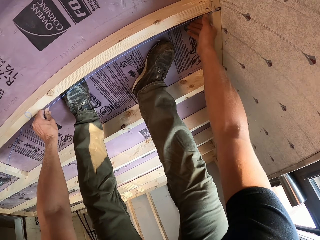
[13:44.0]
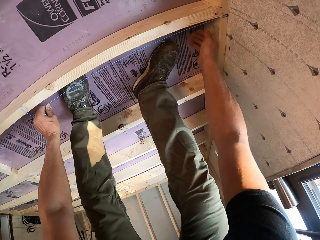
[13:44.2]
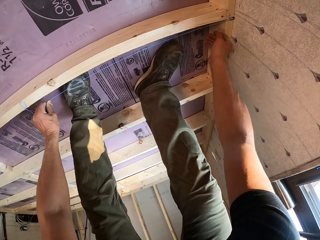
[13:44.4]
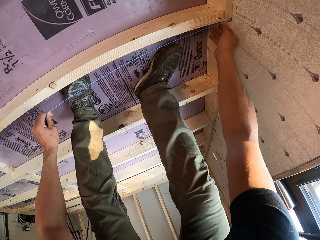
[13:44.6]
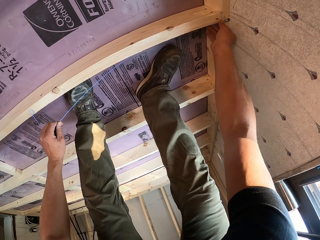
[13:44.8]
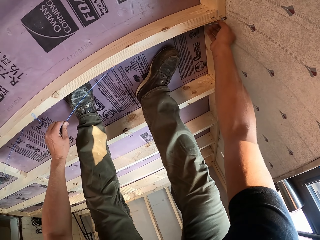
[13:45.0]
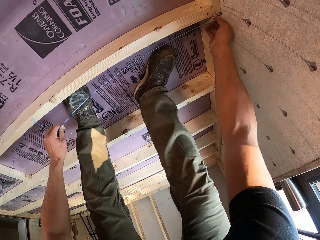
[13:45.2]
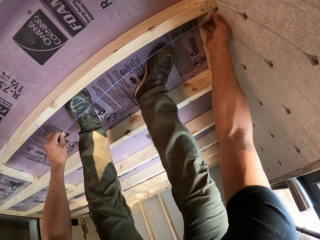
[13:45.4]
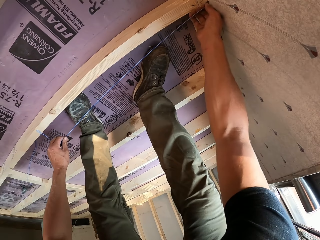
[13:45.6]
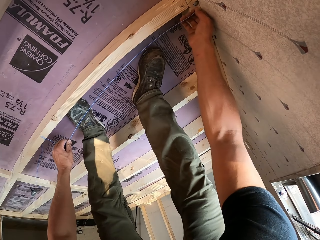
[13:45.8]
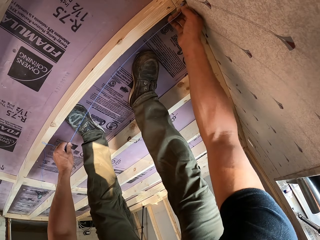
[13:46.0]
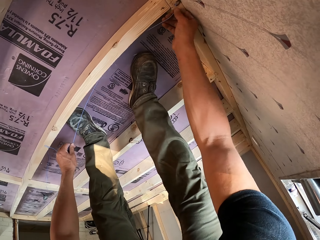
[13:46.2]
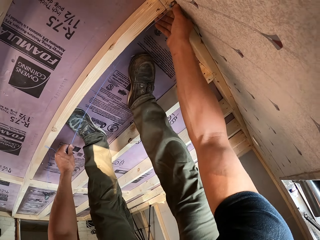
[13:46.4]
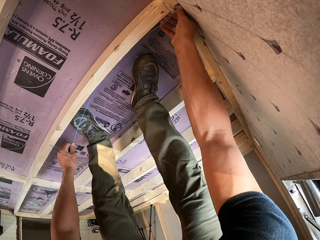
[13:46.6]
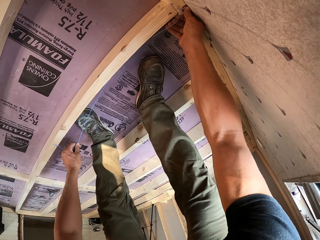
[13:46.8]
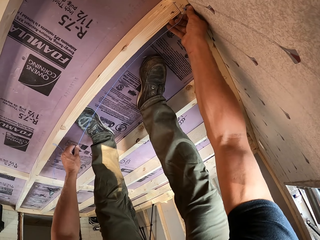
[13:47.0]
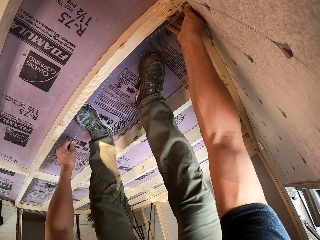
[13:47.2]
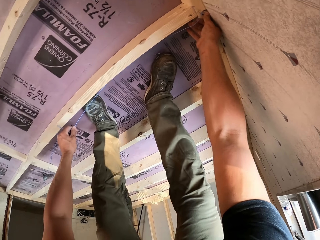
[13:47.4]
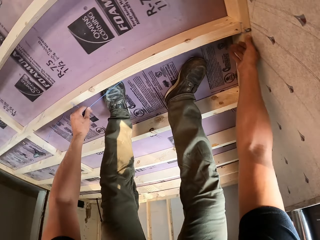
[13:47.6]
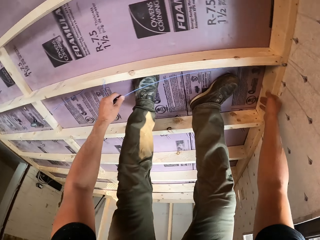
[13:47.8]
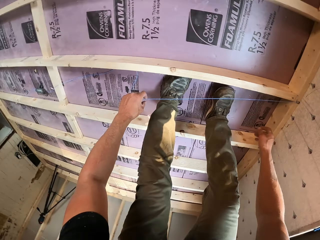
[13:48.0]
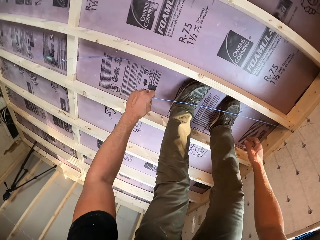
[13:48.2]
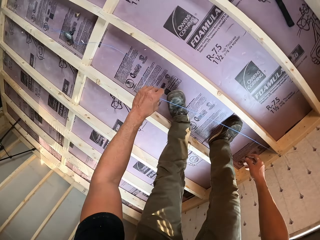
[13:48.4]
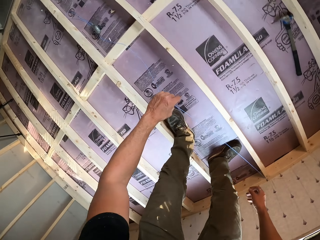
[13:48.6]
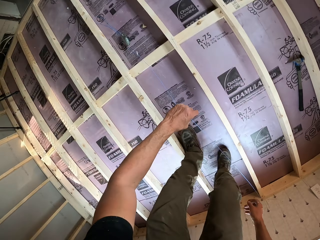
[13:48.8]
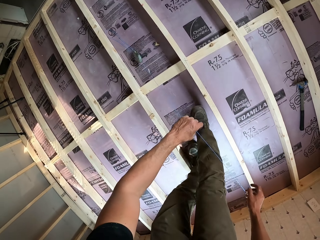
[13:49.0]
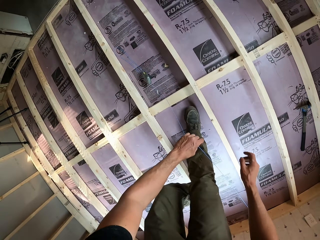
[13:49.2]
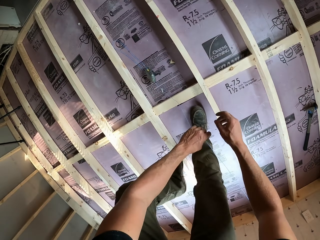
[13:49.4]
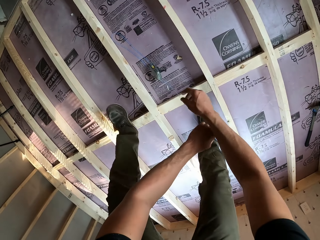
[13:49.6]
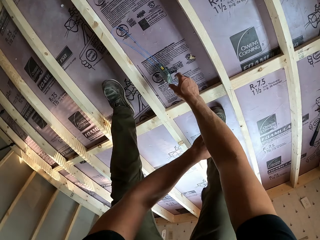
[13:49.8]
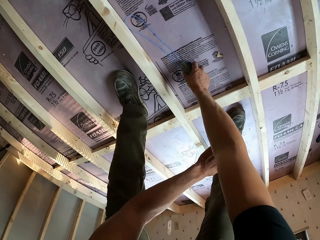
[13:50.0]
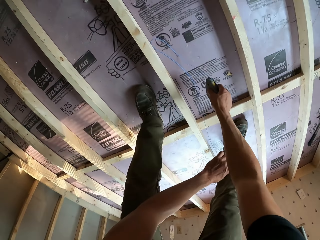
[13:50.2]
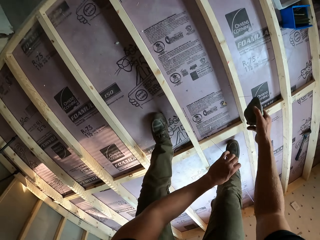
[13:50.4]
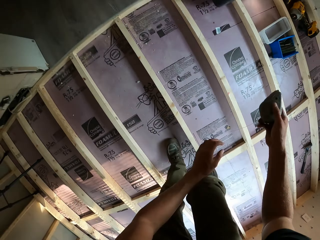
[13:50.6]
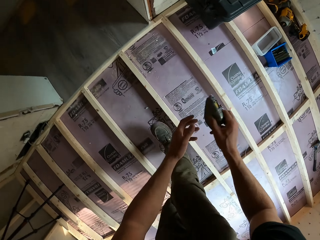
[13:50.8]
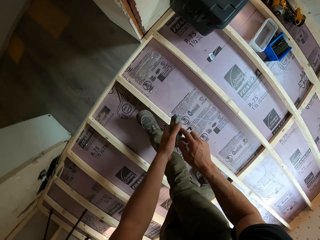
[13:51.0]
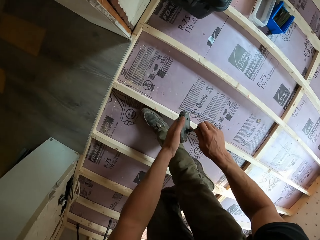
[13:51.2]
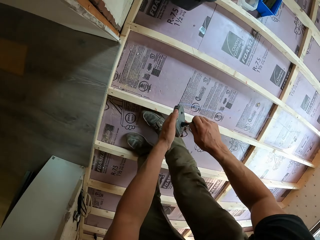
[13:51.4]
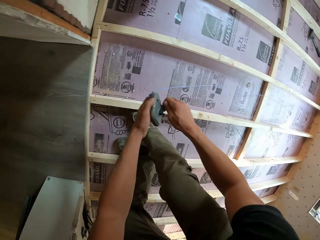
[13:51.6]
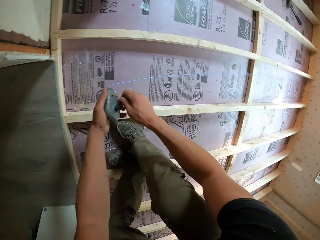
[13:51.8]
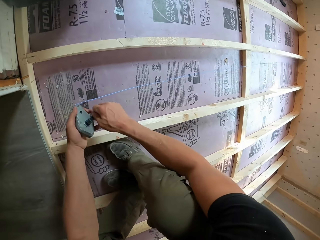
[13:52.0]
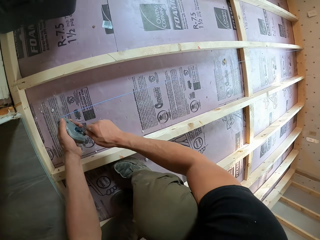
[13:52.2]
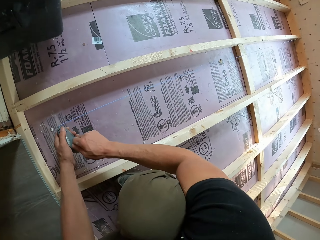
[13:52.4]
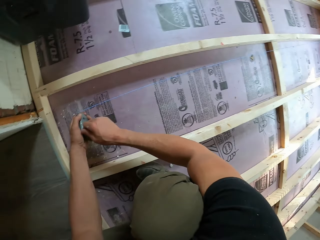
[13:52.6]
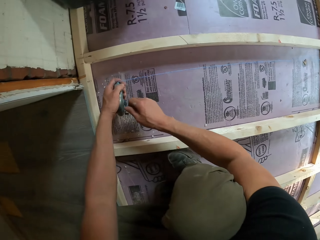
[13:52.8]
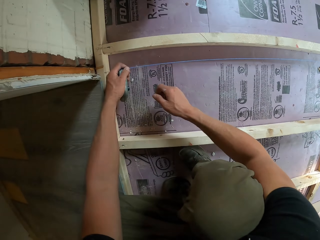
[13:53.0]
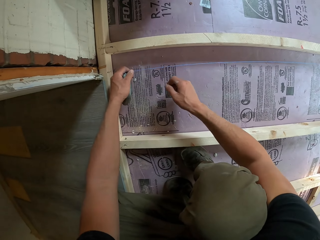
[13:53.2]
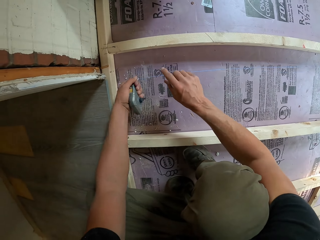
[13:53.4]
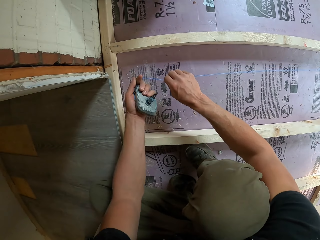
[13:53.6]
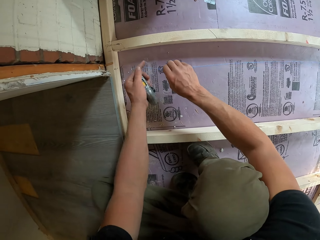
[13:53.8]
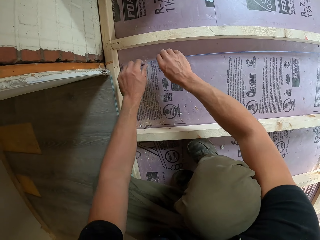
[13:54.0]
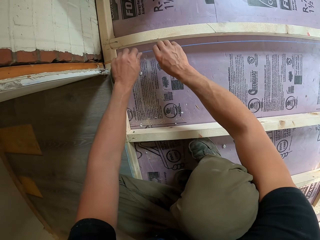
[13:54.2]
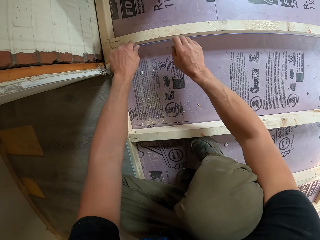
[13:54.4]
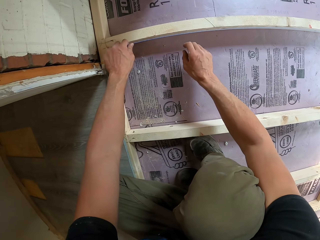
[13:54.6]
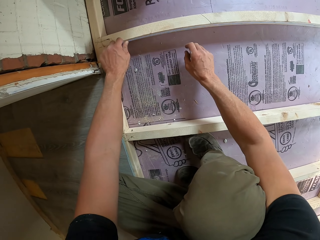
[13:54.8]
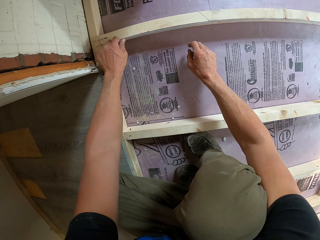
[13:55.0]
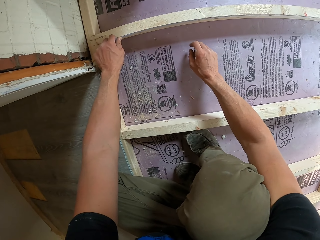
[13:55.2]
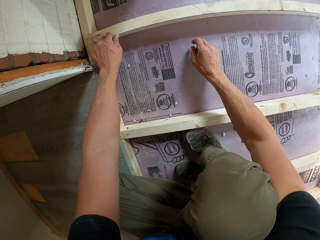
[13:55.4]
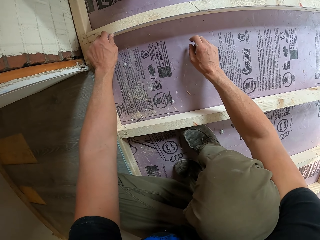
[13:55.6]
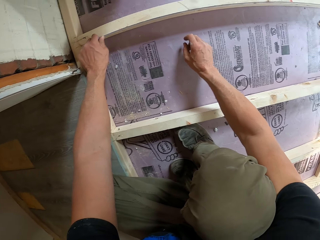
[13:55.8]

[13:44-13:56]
The camera wearer measures the timber with a measuring rope-marker Sola.

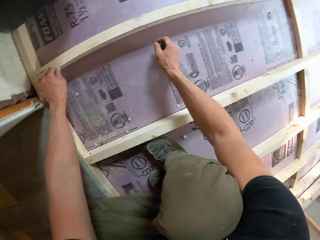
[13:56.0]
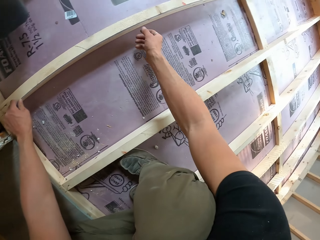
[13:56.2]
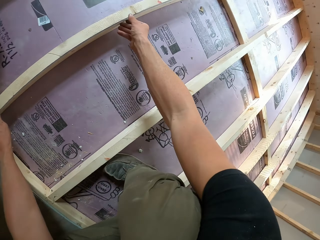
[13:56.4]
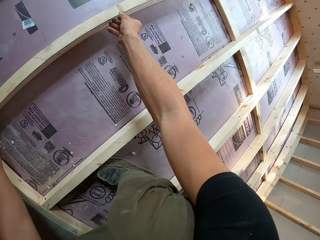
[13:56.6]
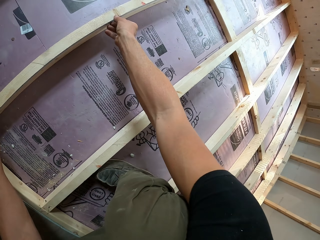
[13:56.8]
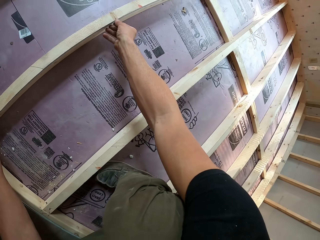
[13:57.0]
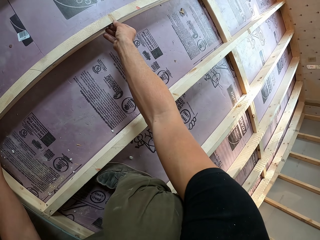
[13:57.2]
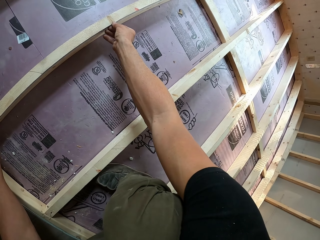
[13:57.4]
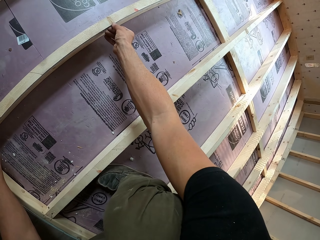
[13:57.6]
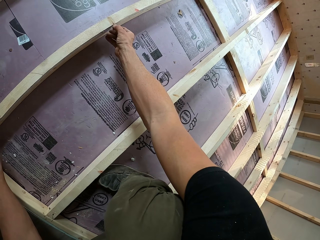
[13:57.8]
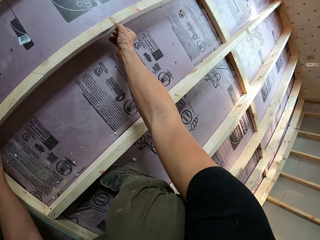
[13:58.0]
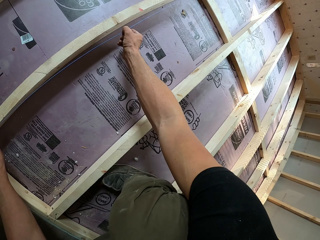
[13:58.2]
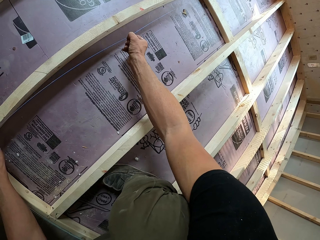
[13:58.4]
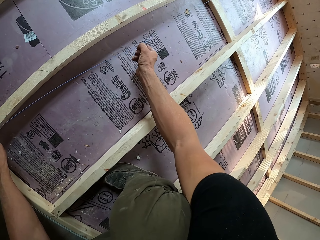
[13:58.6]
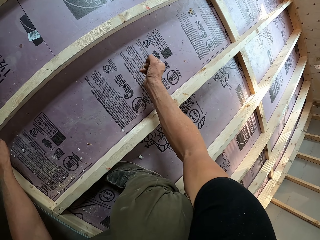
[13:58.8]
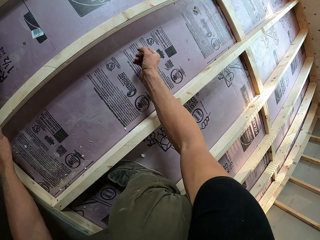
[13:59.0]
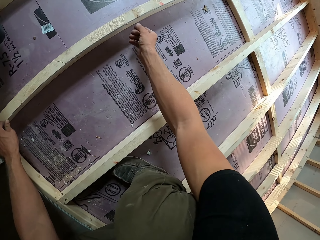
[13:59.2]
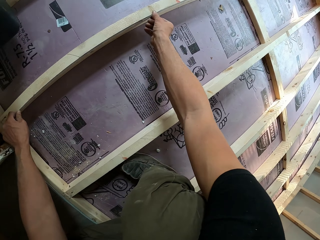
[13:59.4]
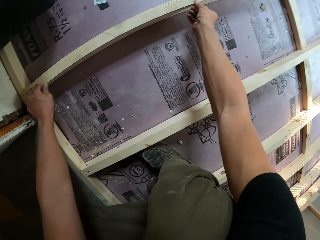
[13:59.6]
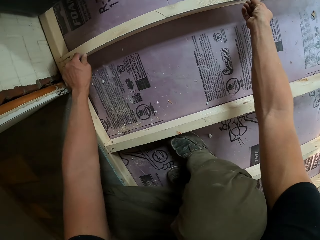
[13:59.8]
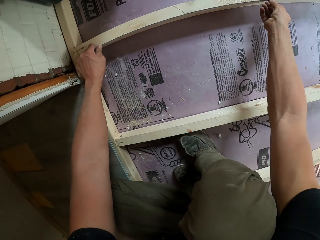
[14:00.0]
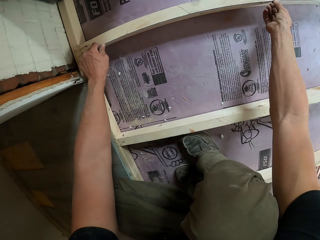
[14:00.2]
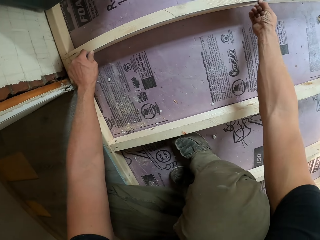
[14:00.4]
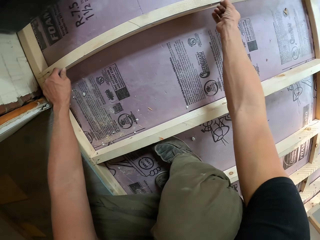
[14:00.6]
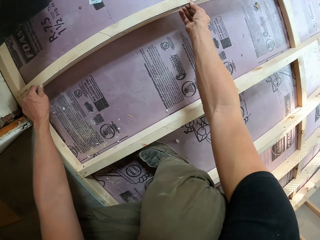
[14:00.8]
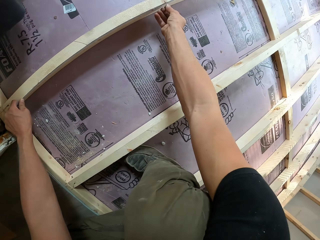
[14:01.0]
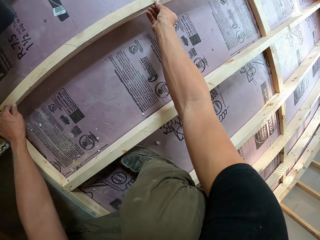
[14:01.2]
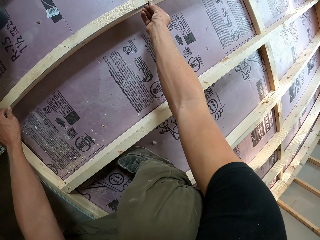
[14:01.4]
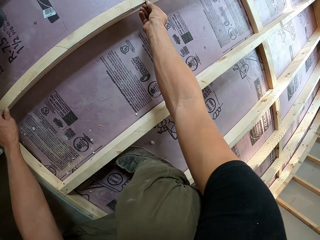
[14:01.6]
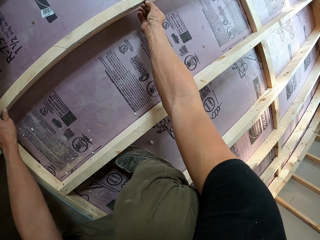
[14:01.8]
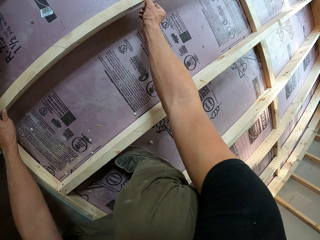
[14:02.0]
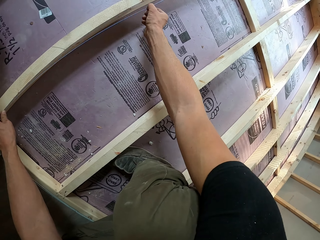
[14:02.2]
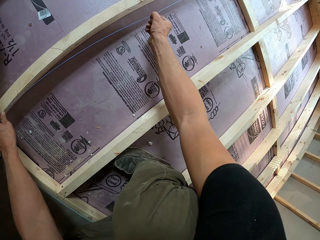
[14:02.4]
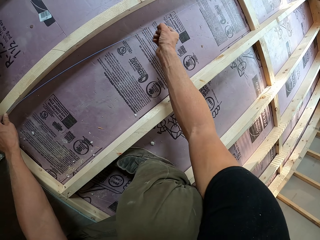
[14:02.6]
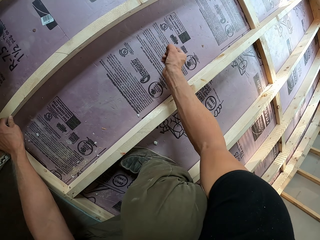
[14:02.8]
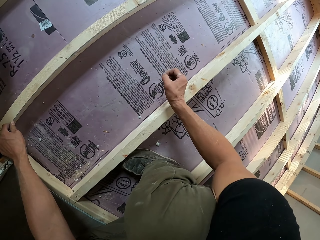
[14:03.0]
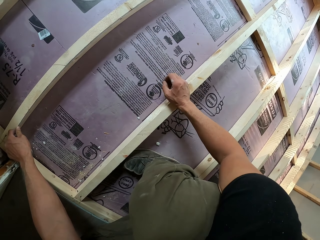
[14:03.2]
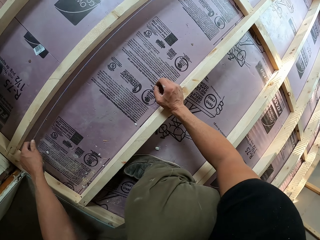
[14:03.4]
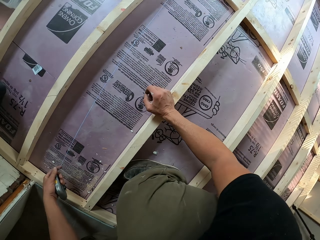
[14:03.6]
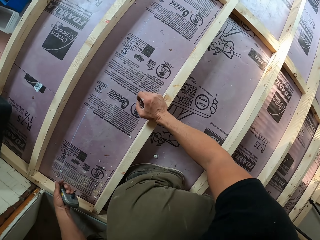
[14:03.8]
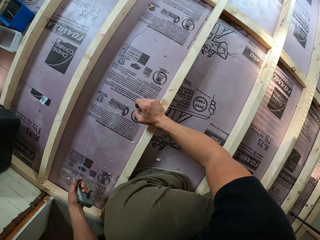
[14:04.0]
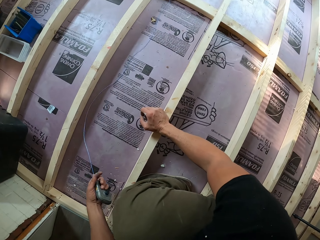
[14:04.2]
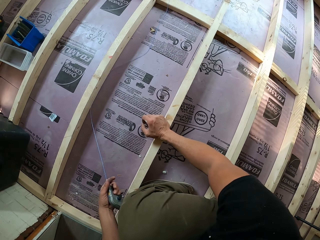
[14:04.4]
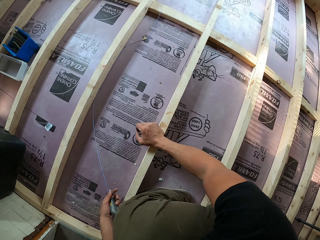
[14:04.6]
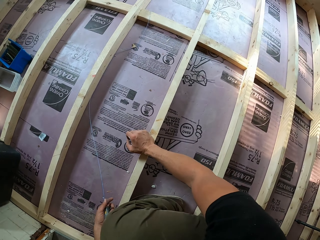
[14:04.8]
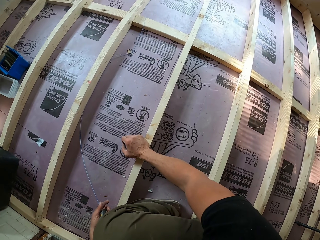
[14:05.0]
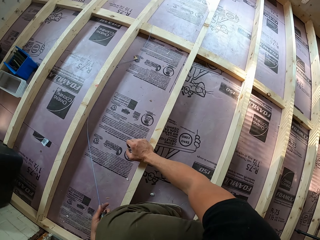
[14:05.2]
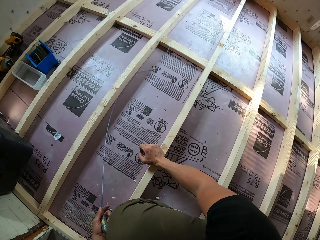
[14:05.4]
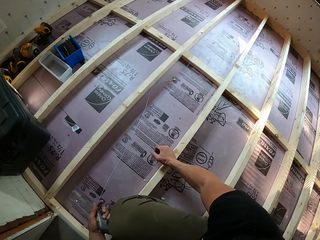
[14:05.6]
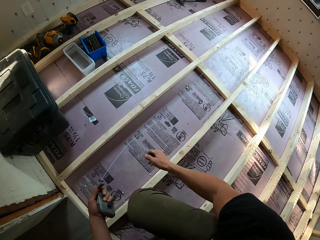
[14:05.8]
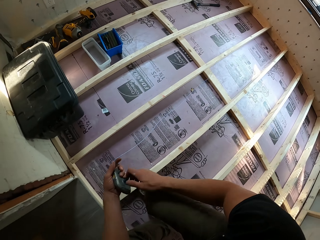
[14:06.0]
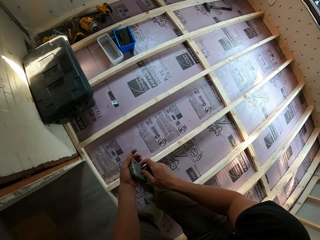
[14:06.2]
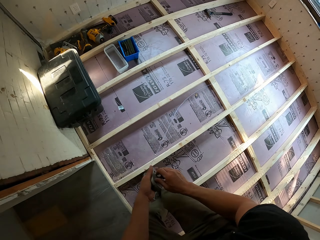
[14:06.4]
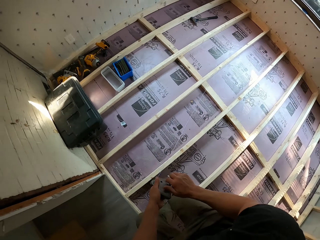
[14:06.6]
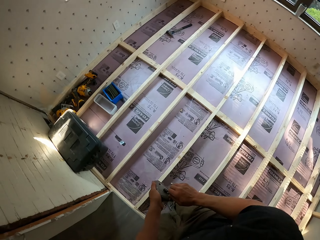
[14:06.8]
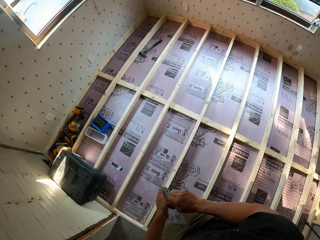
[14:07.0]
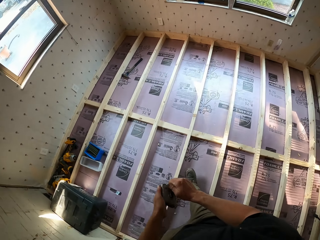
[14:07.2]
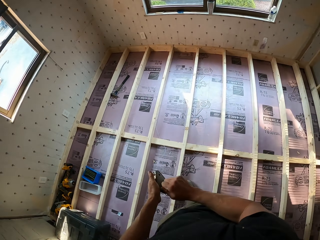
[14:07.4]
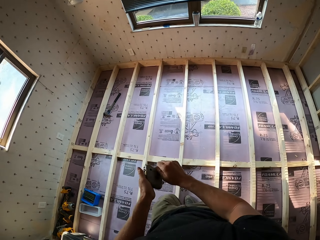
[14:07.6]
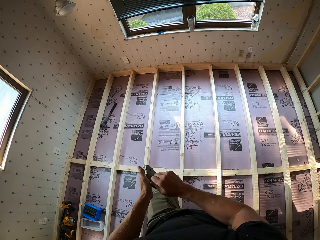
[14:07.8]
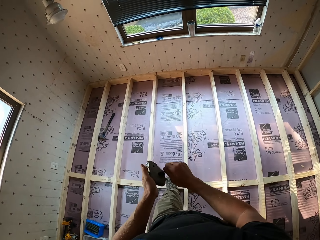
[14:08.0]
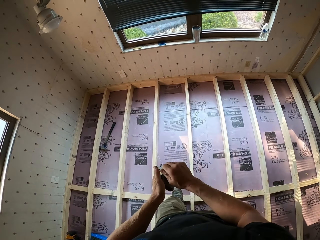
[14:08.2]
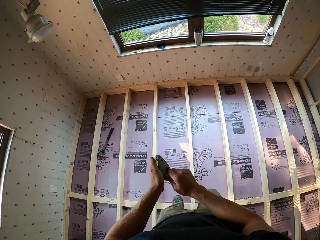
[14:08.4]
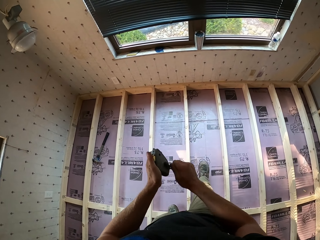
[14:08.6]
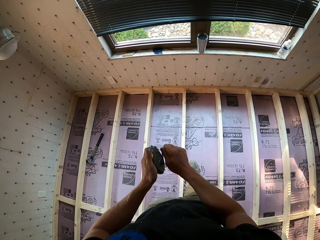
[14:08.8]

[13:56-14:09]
The camera wearer moves the measuring rope-marker Sola. They stare at the timber. They roll the measuring rope-marker Sola. They reduce the size of the rope.
